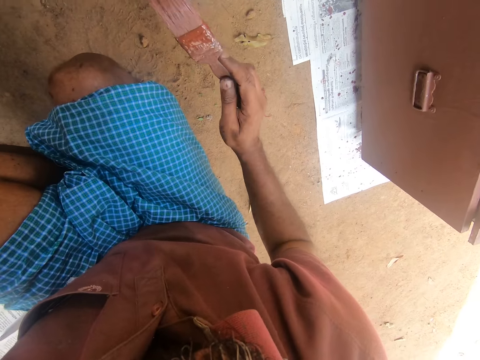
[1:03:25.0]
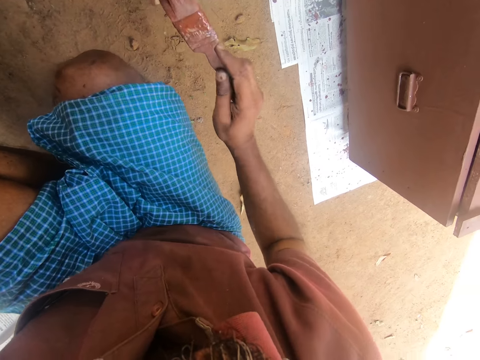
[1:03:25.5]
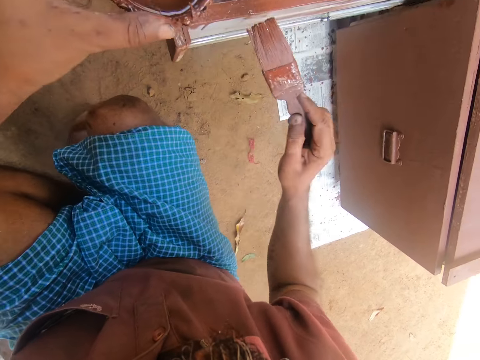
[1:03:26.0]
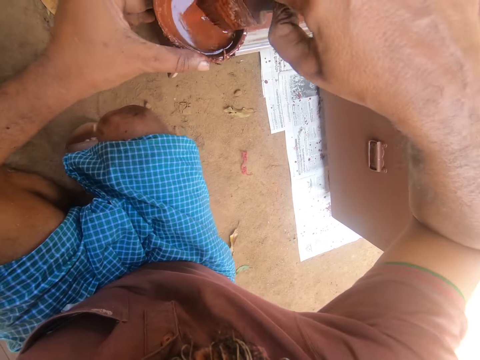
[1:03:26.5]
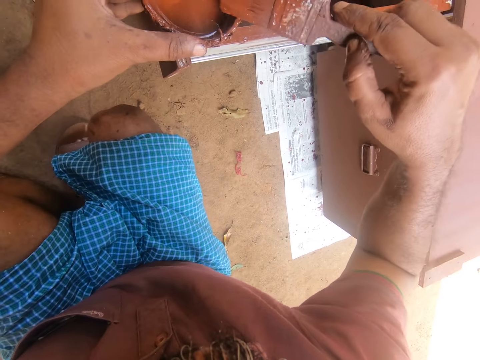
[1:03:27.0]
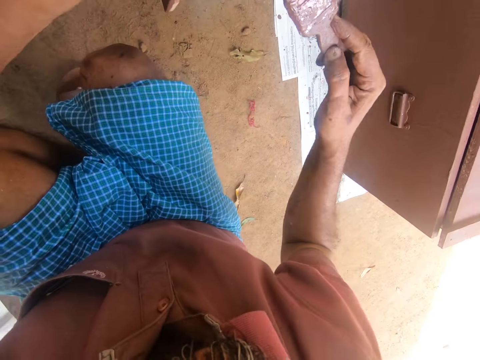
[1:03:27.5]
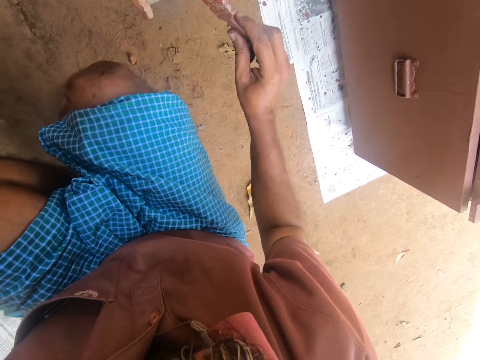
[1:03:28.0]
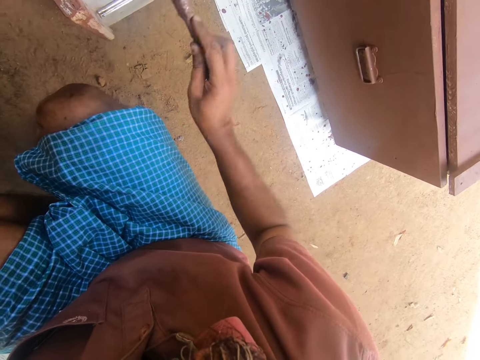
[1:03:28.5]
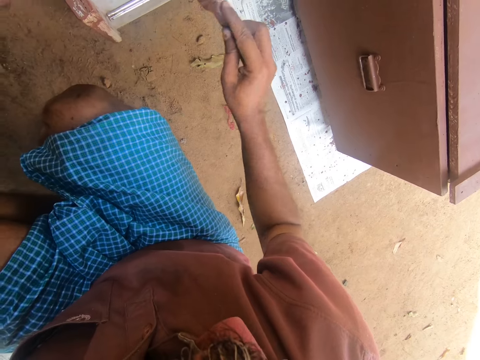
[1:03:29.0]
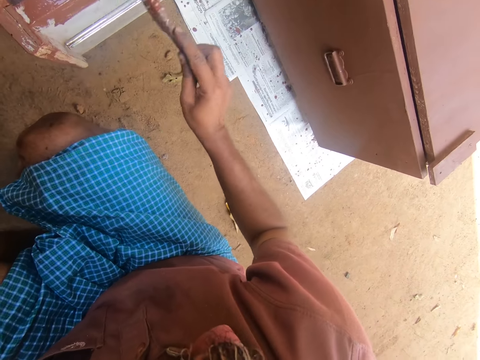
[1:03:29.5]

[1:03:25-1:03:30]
The camera wearer dips the paint brush in the coconut paint shell. They rub the paint brush on the coconut paint shell. They paint the drawer with the paint brush.

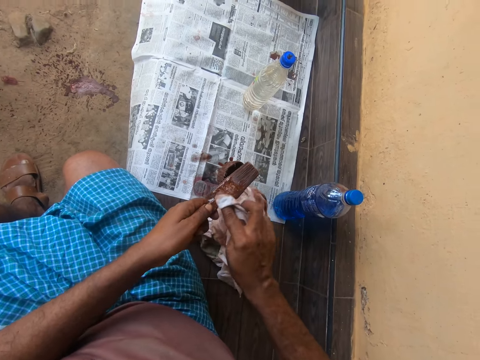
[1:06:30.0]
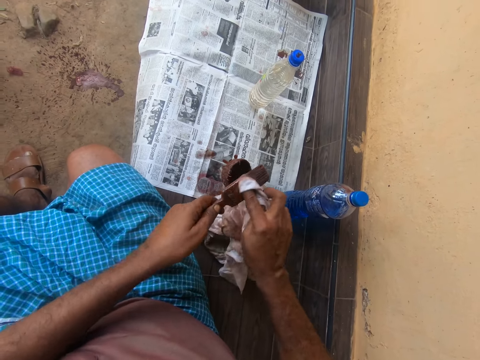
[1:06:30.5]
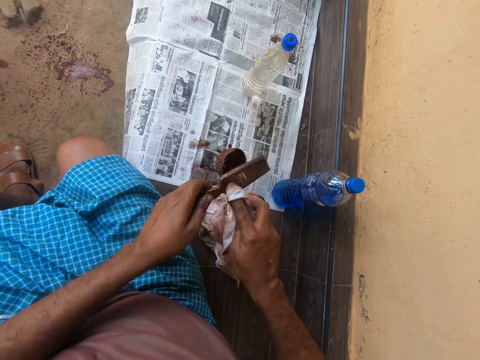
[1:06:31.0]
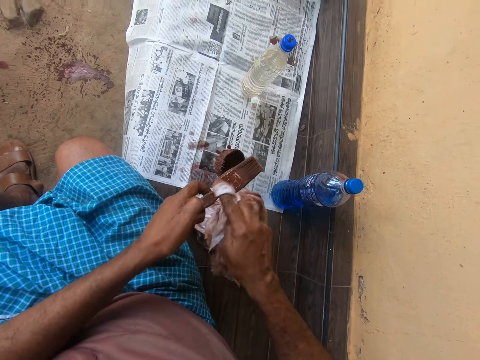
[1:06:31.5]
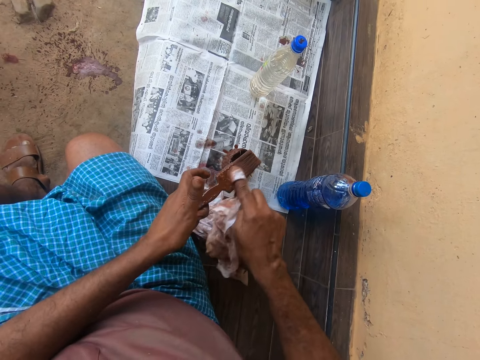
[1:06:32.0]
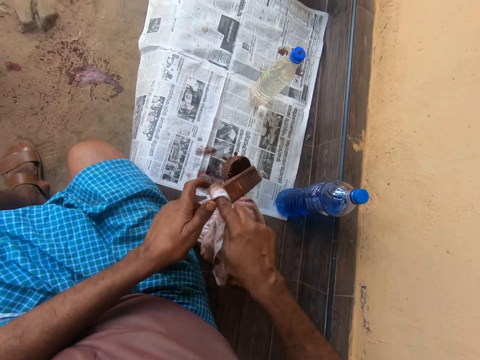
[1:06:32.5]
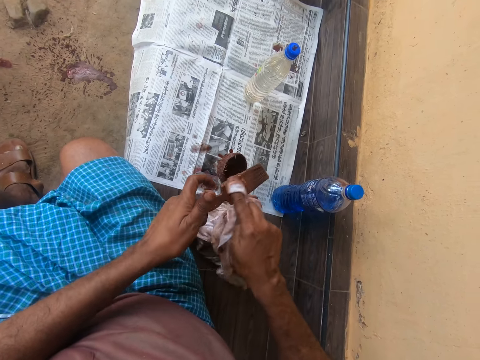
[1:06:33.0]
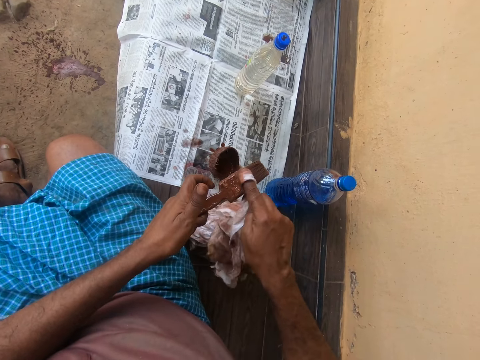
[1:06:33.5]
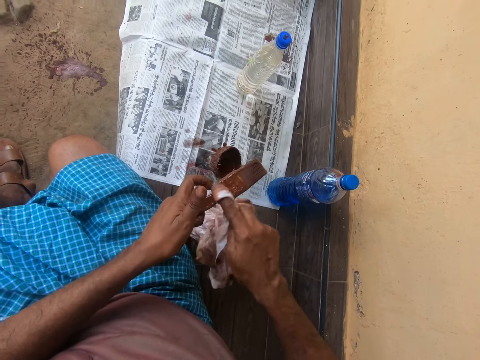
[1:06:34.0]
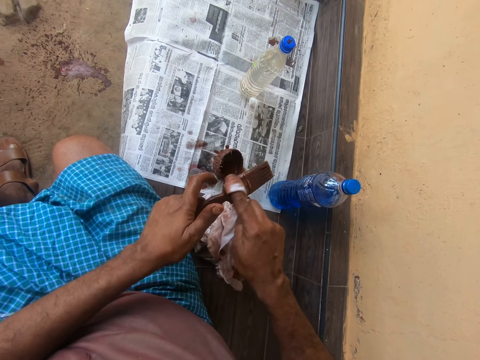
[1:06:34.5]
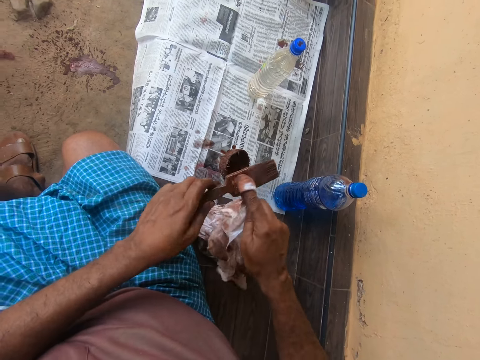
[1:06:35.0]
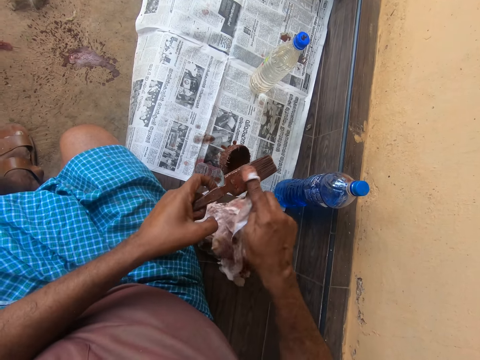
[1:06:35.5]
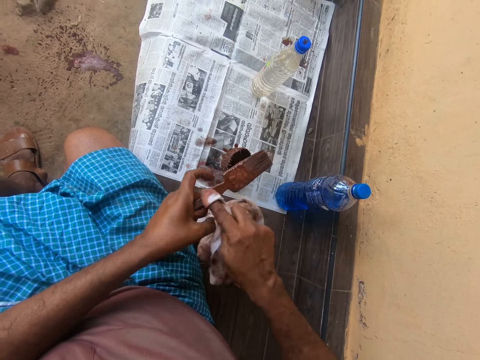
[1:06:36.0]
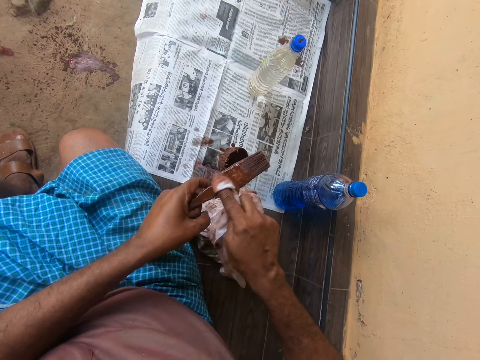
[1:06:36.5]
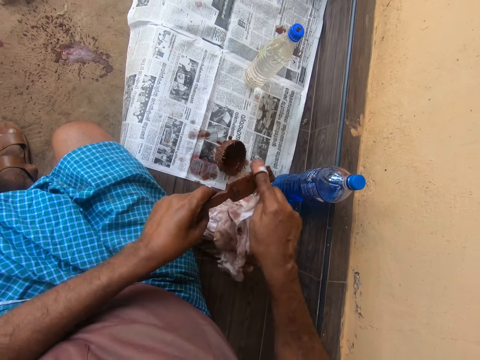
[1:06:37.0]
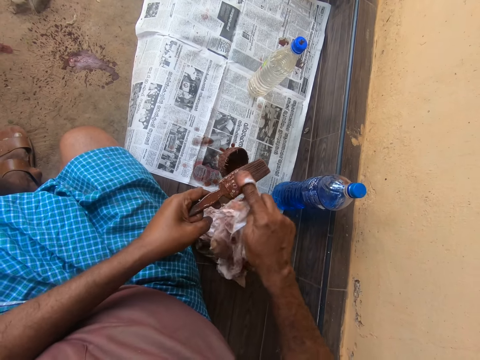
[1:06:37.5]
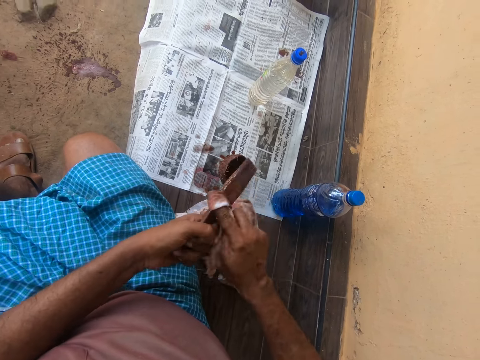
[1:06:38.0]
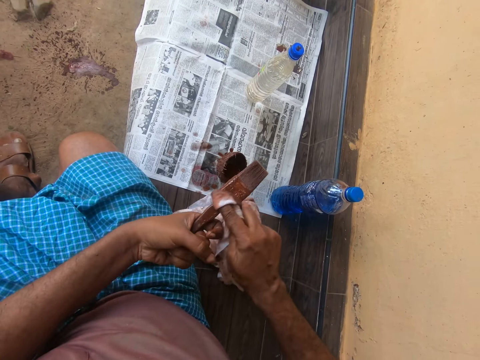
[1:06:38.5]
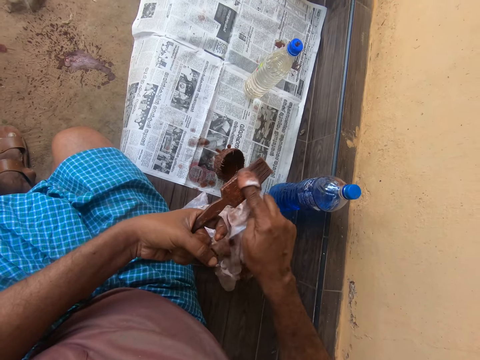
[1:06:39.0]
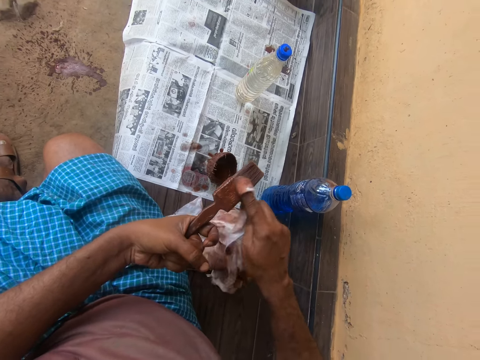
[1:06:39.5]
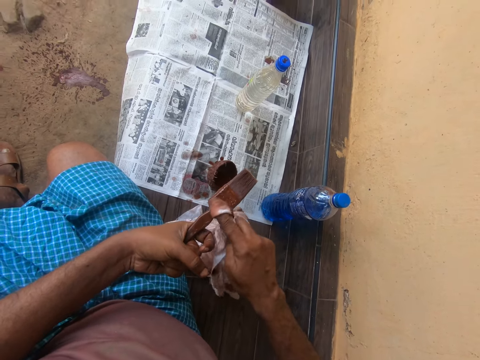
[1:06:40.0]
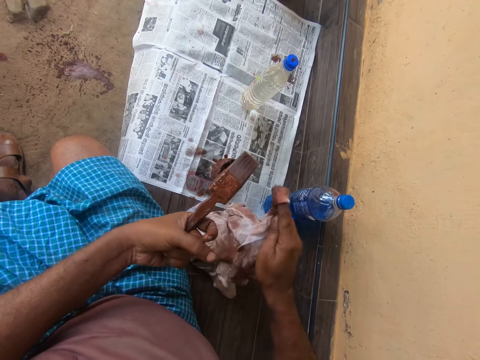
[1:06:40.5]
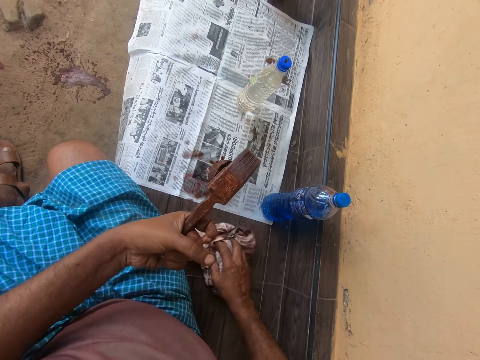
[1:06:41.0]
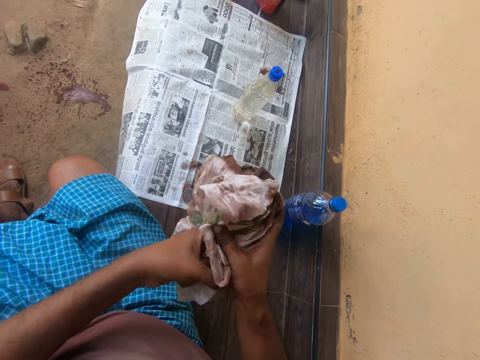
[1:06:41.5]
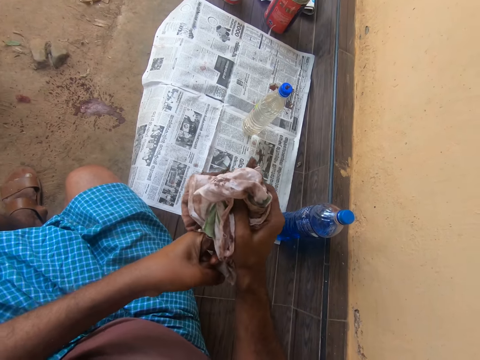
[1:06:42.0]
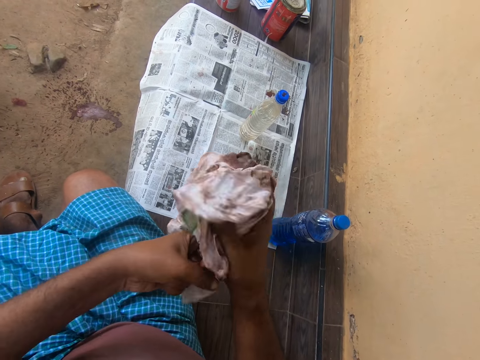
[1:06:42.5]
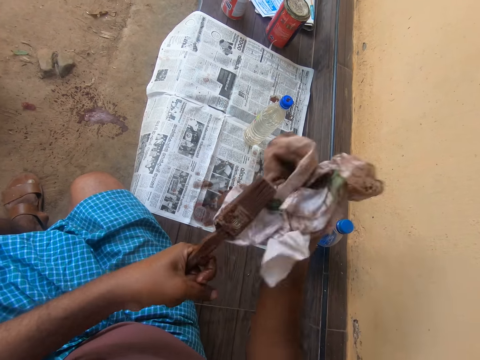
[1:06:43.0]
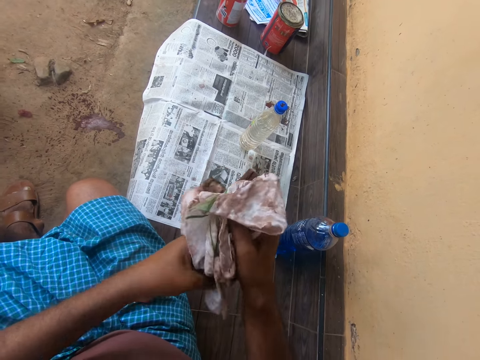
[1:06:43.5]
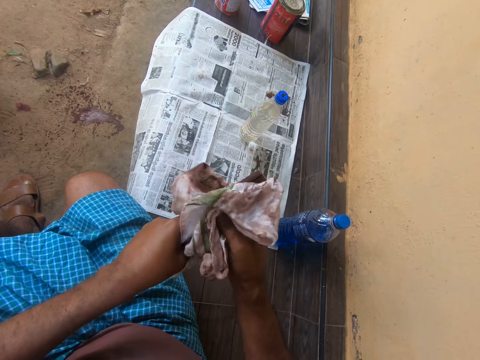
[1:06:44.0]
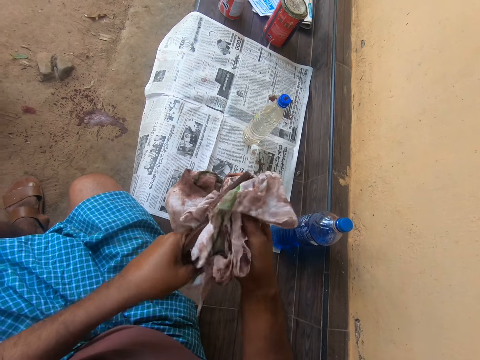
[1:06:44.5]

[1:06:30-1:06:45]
The camera wearer turns the paint brush. They clean the paint brush with the cloth. They turn the paint brush. They pick up the piece of cloth. They wipe the brush with the piece of cloth.

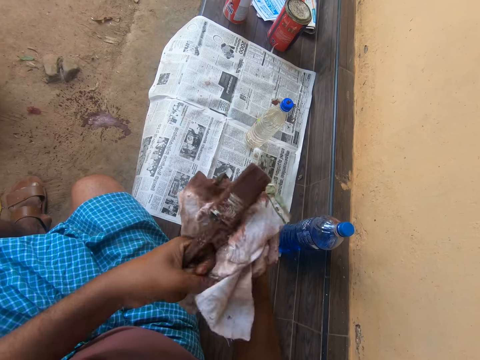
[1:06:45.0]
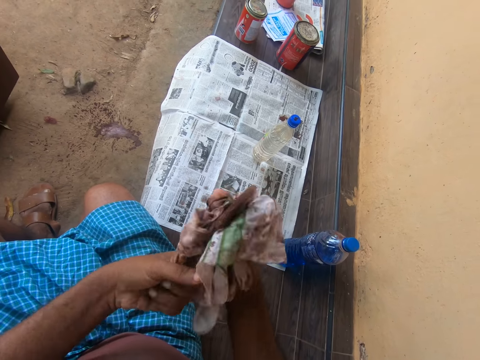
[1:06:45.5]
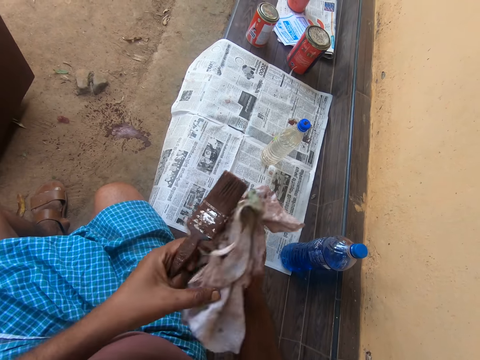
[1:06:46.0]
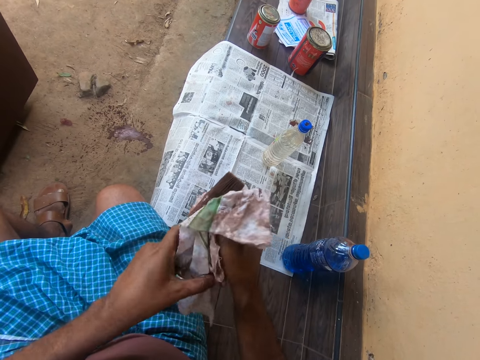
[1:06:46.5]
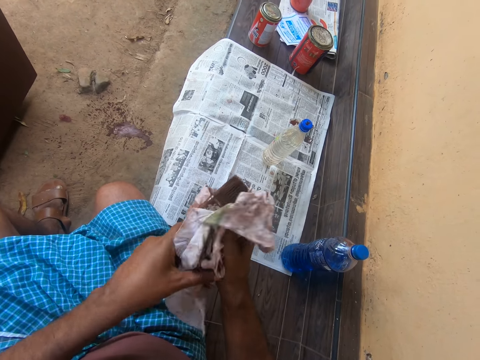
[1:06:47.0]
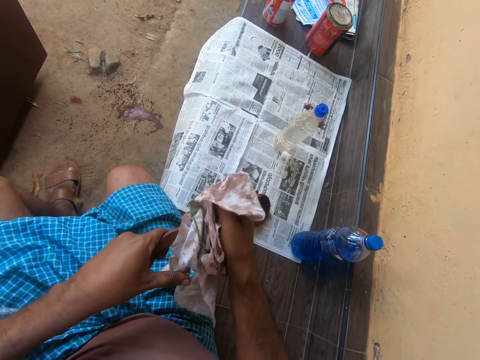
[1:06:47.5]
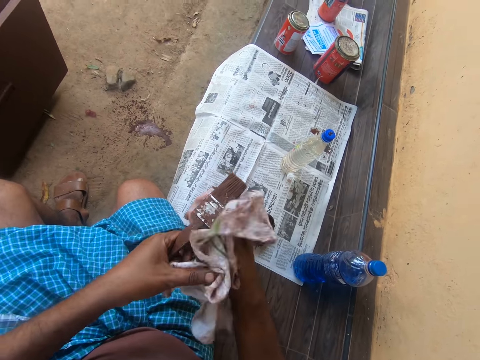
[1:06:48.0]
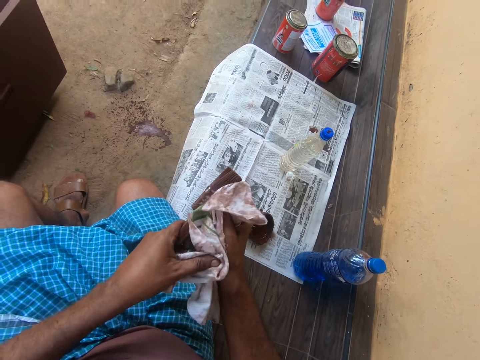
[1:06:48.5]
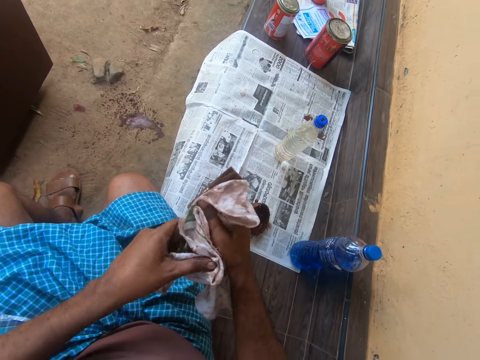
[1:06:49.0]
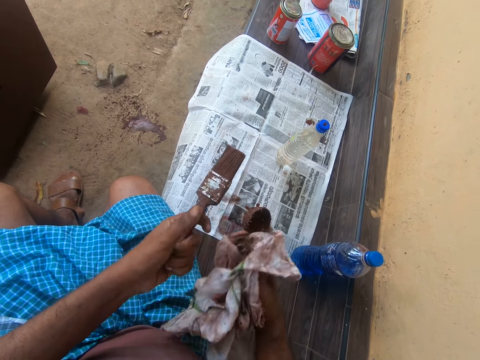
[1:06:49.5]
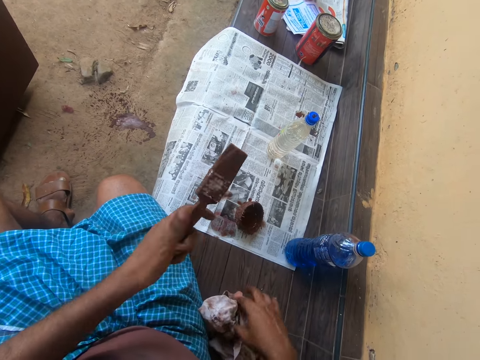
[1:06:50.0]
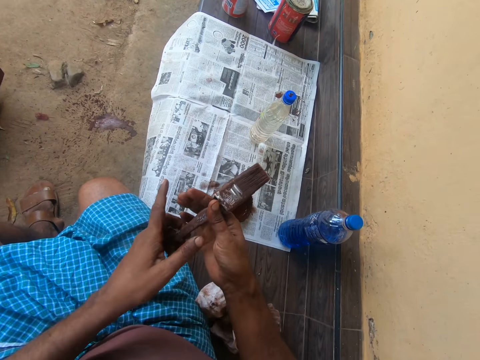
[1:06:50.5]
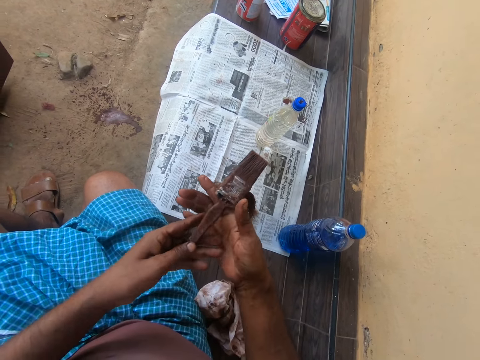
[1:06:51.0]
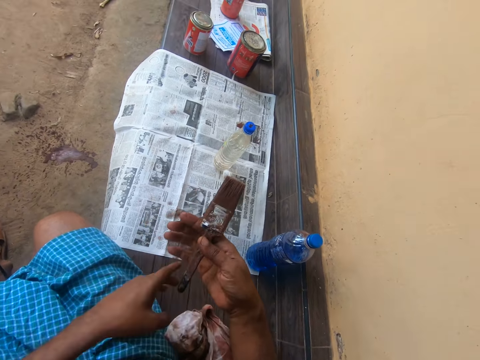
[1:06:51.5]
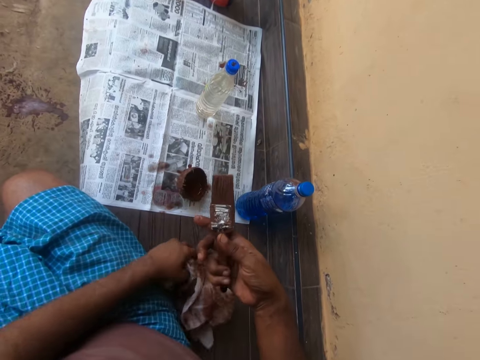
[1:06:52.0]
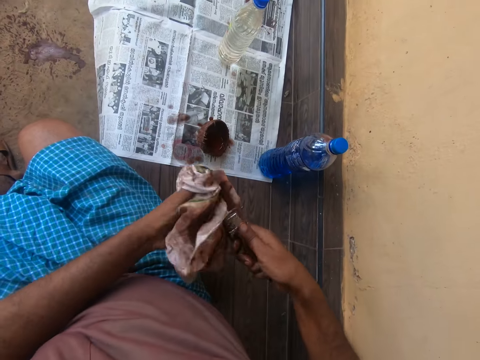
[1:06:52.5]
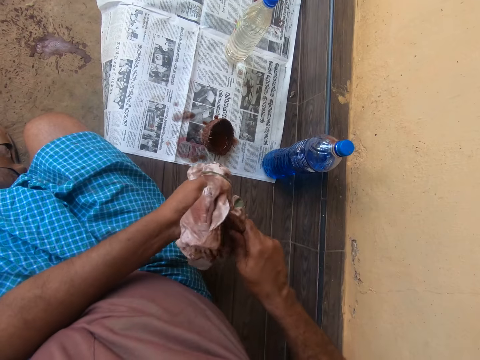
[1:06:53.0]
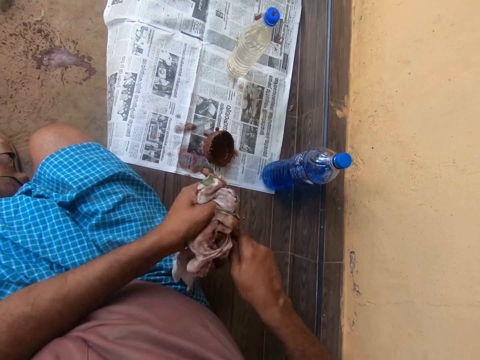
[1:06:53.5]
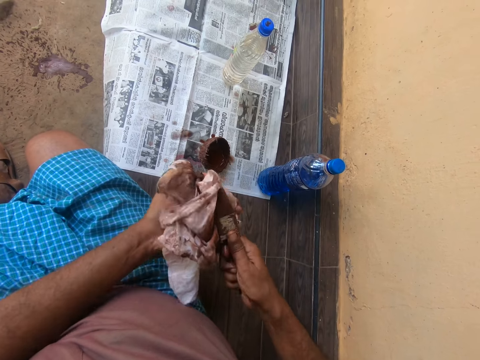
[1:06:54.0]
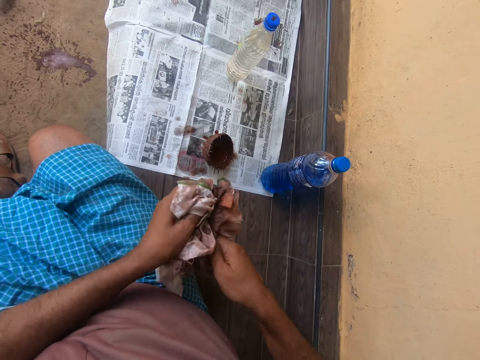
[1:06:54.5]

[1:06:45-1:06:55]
The camera wearer puts the piece of cloth down on the bench. They pass the brush to the right hand. They look at the brush. They pick up the piece of cloth. They wipe the brush with the piece of cloth.
